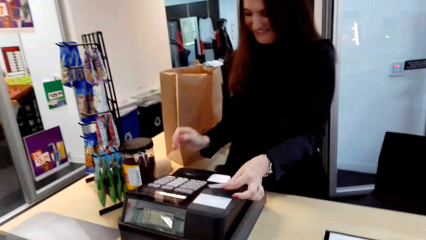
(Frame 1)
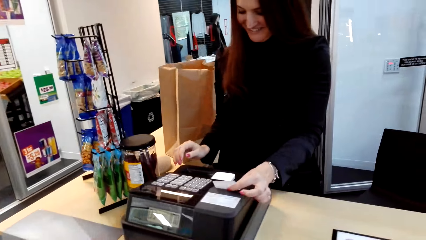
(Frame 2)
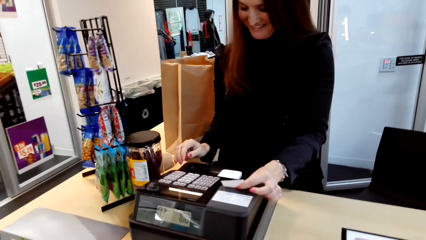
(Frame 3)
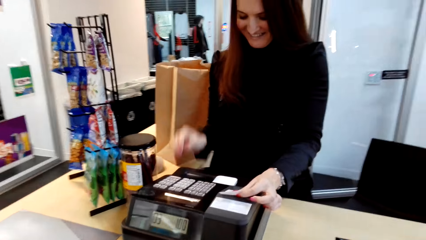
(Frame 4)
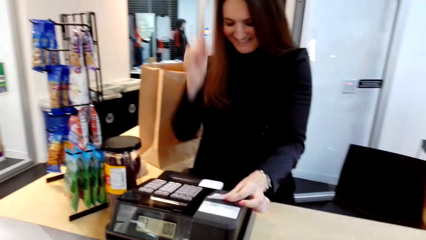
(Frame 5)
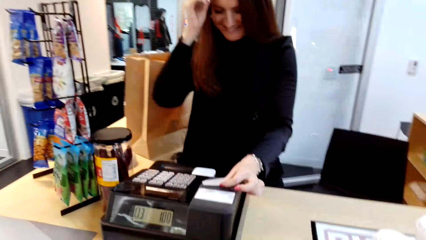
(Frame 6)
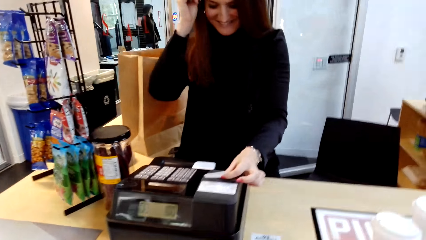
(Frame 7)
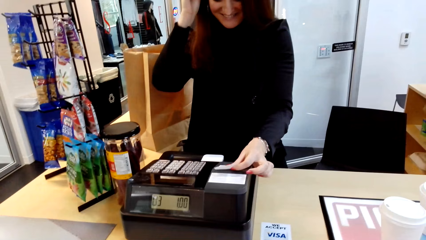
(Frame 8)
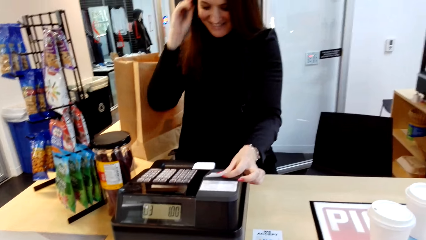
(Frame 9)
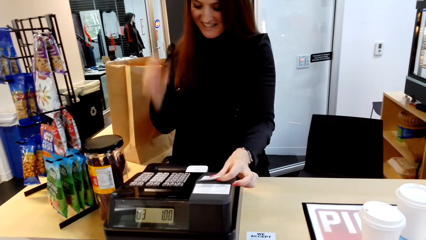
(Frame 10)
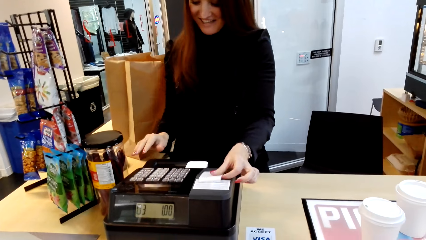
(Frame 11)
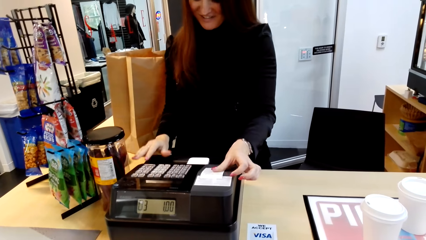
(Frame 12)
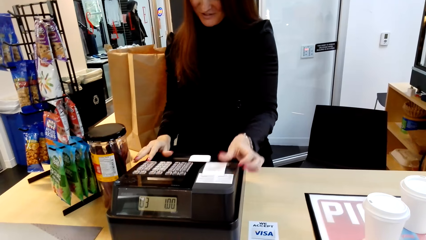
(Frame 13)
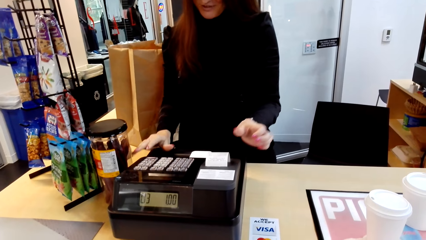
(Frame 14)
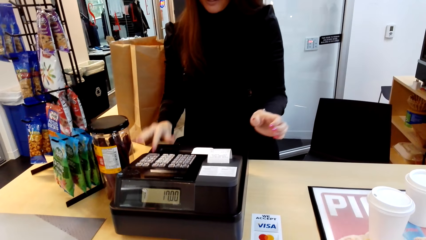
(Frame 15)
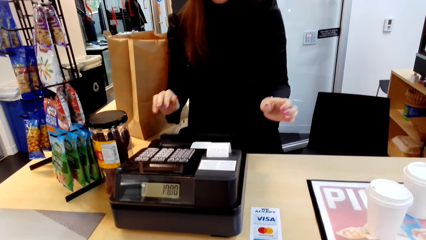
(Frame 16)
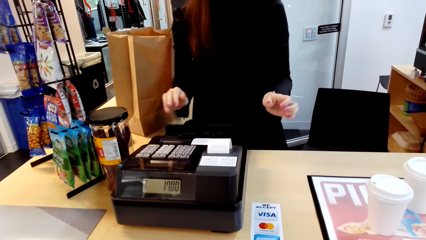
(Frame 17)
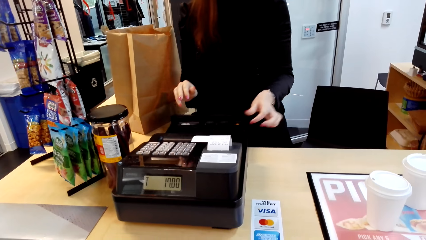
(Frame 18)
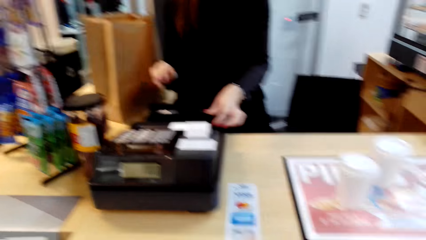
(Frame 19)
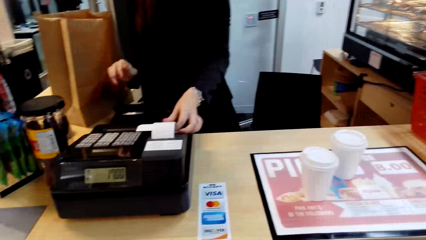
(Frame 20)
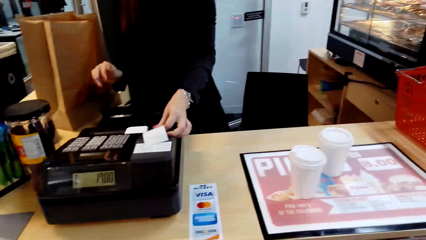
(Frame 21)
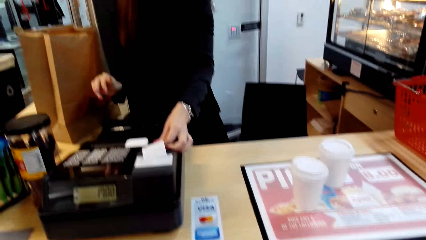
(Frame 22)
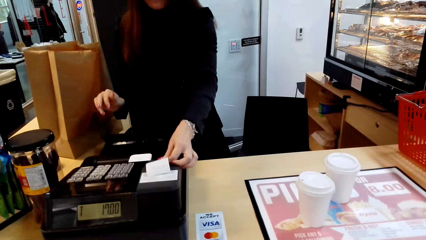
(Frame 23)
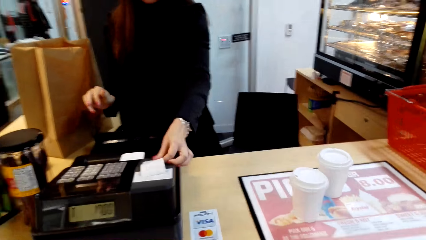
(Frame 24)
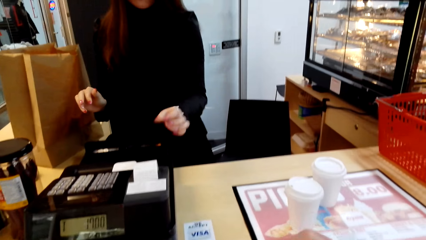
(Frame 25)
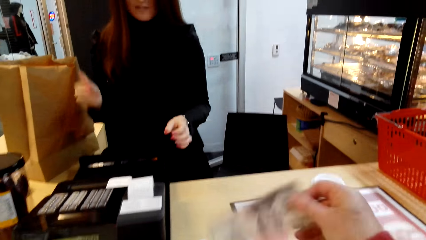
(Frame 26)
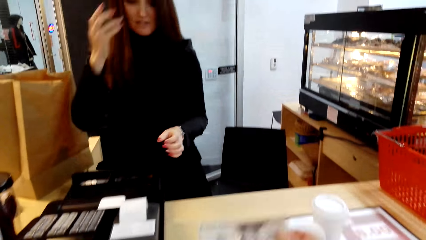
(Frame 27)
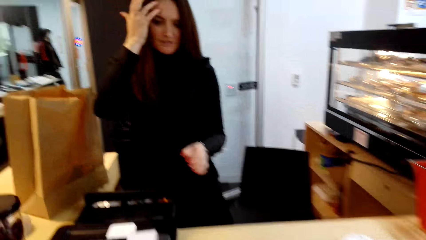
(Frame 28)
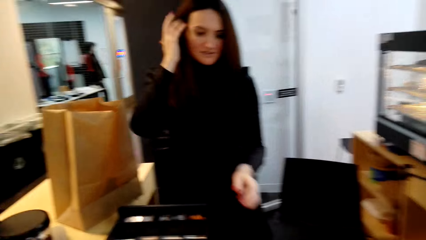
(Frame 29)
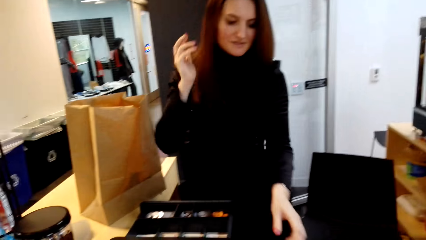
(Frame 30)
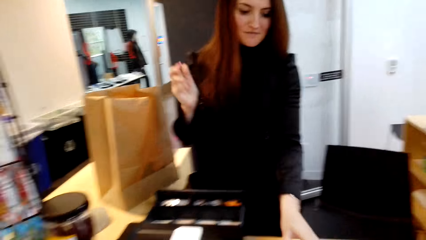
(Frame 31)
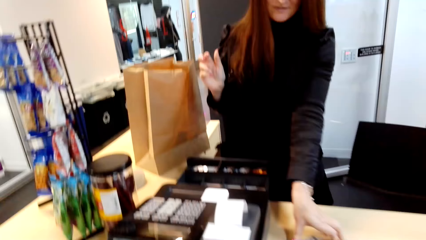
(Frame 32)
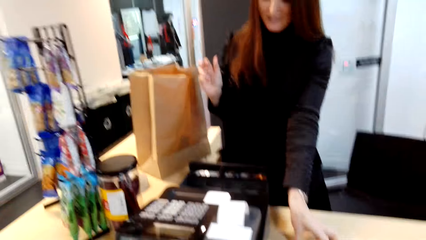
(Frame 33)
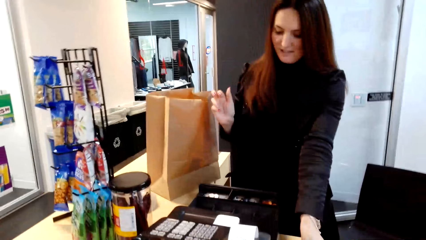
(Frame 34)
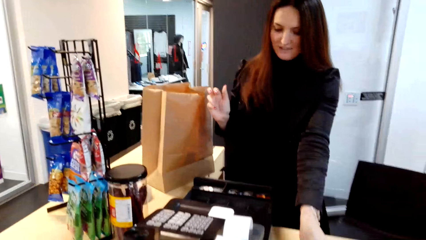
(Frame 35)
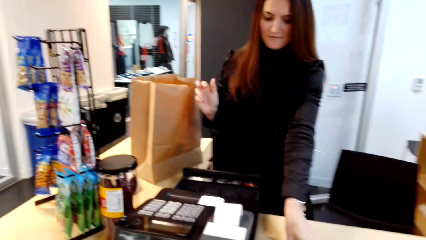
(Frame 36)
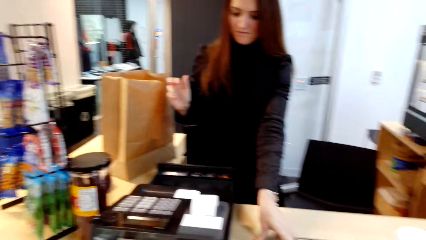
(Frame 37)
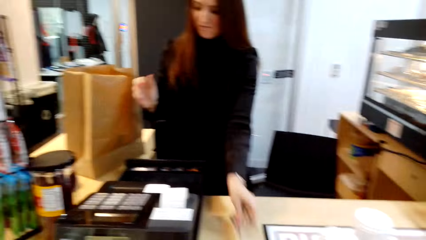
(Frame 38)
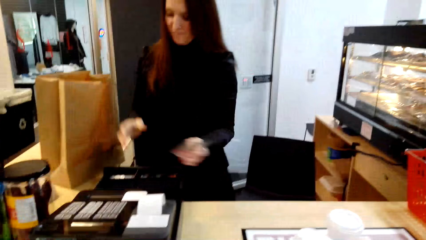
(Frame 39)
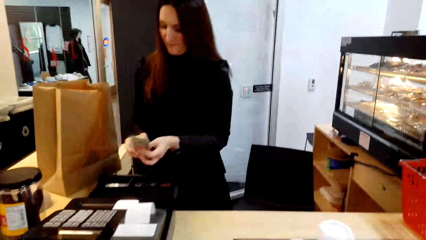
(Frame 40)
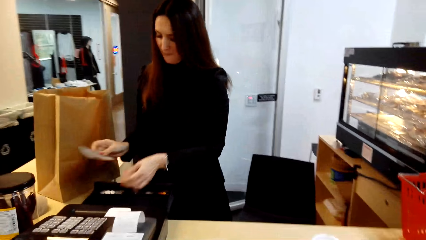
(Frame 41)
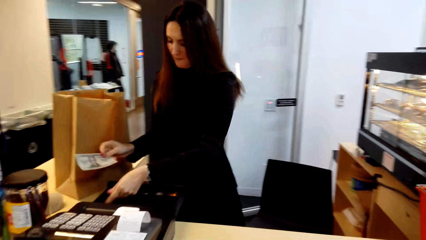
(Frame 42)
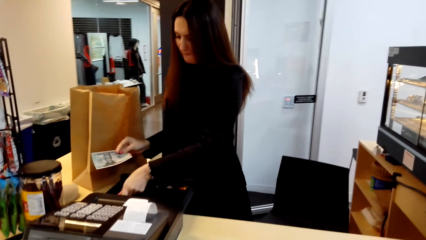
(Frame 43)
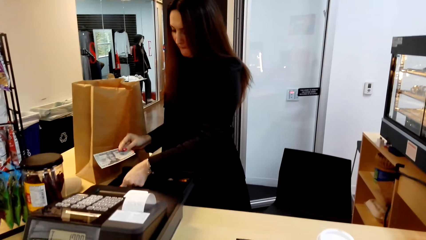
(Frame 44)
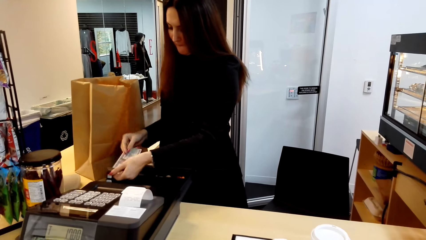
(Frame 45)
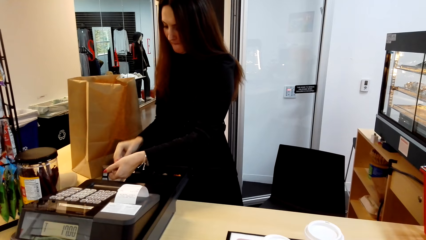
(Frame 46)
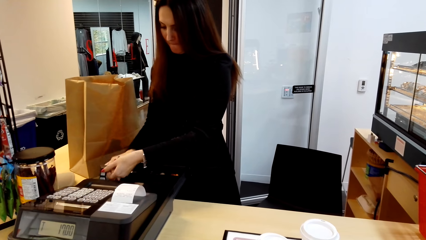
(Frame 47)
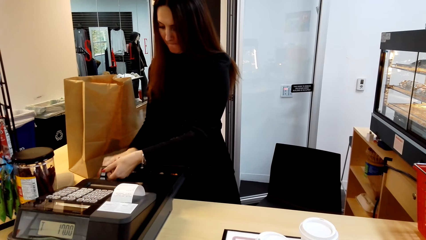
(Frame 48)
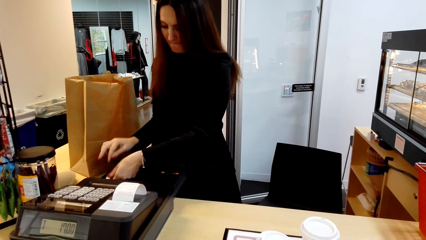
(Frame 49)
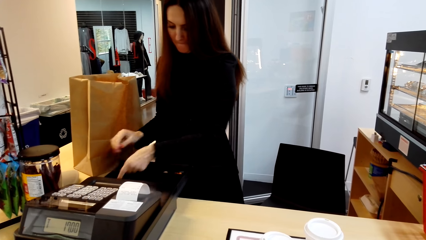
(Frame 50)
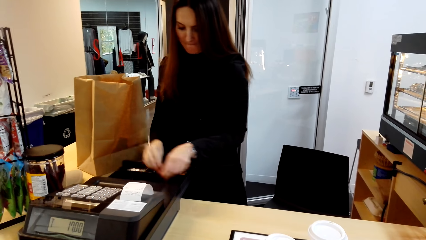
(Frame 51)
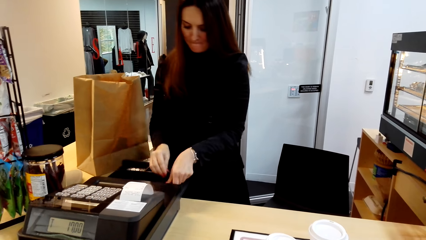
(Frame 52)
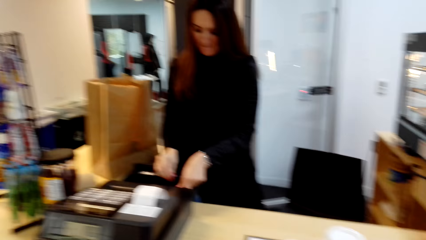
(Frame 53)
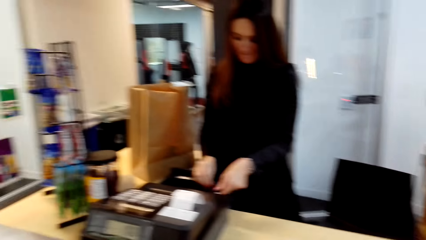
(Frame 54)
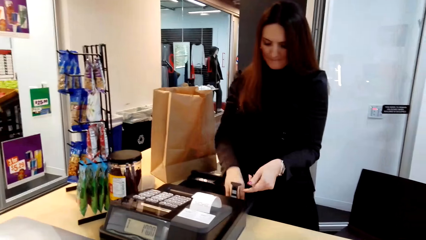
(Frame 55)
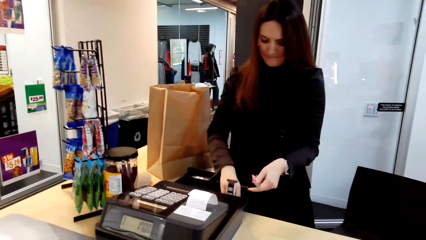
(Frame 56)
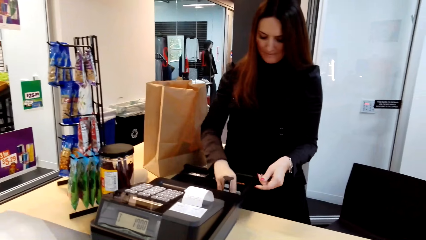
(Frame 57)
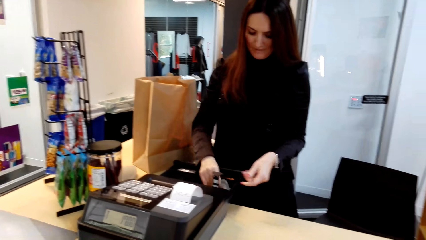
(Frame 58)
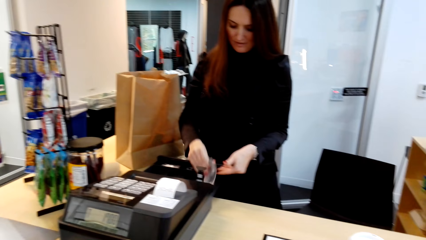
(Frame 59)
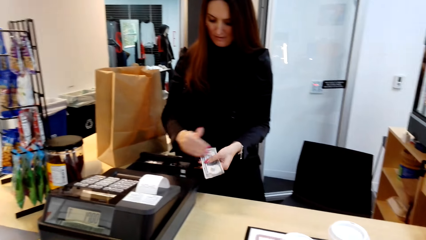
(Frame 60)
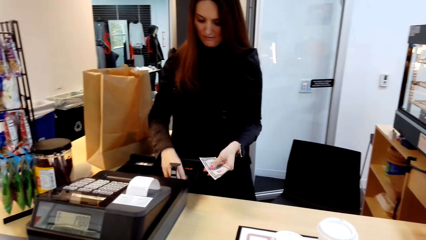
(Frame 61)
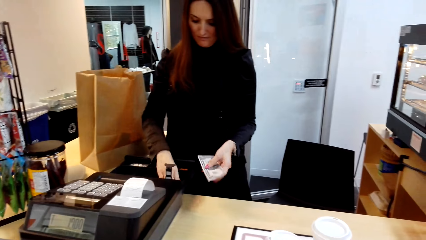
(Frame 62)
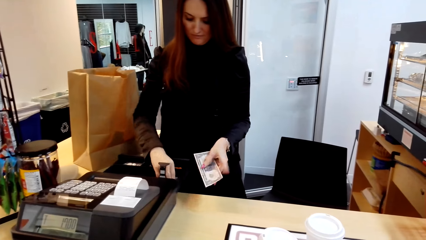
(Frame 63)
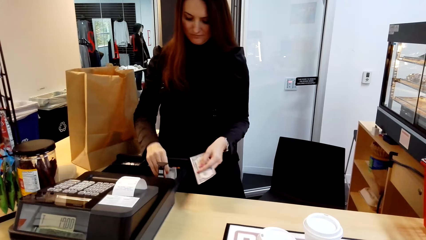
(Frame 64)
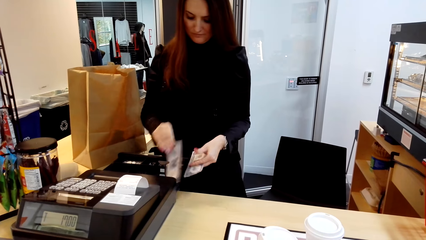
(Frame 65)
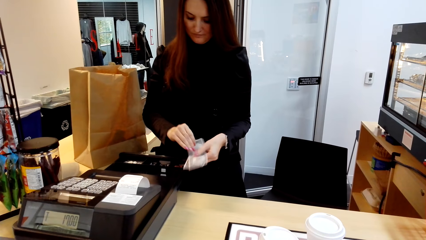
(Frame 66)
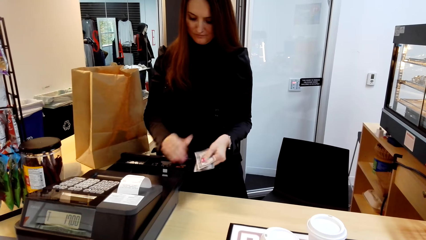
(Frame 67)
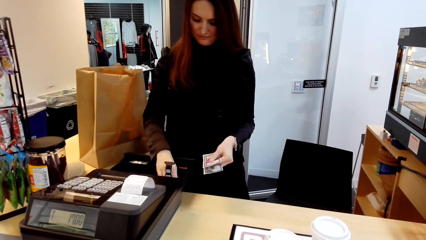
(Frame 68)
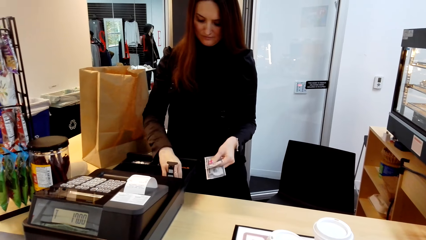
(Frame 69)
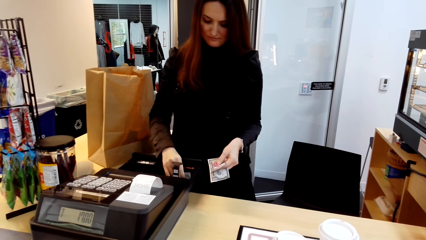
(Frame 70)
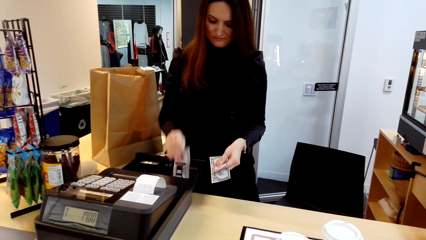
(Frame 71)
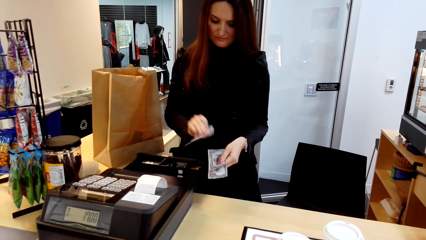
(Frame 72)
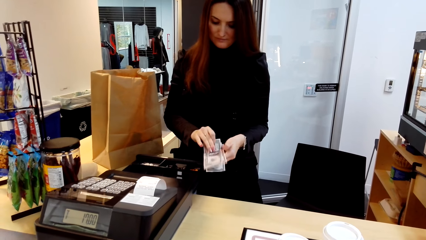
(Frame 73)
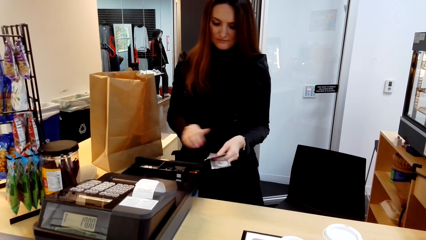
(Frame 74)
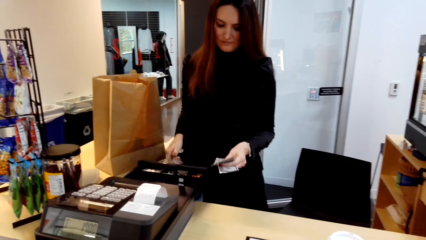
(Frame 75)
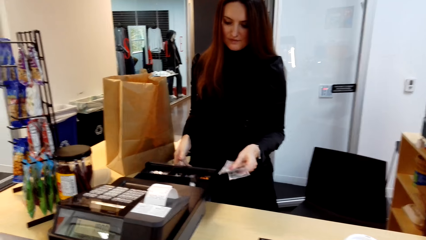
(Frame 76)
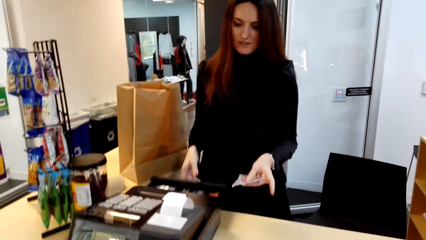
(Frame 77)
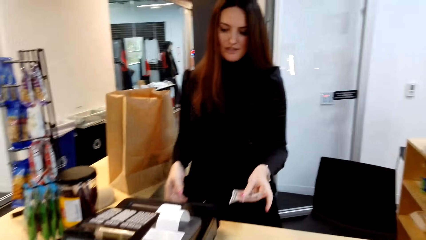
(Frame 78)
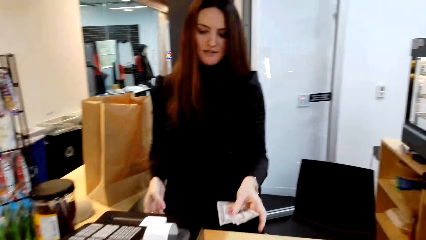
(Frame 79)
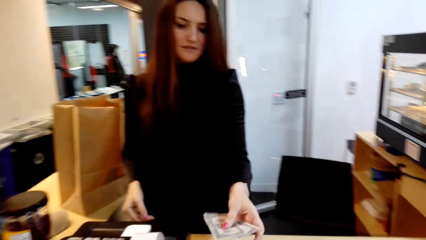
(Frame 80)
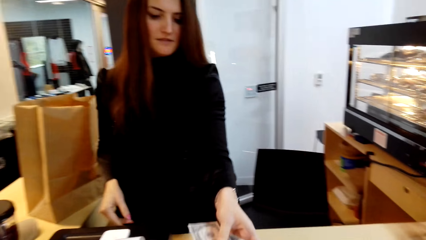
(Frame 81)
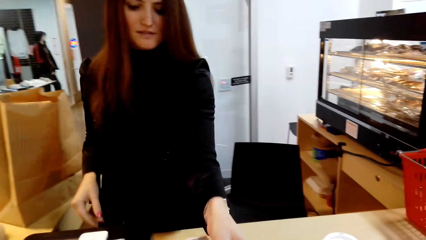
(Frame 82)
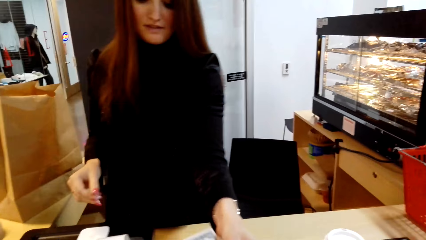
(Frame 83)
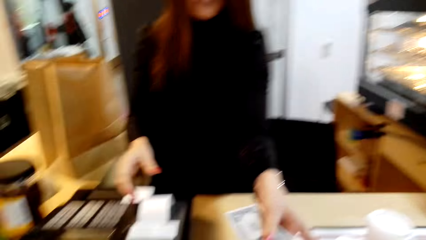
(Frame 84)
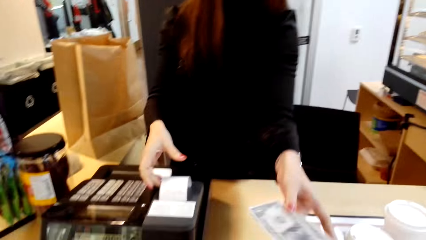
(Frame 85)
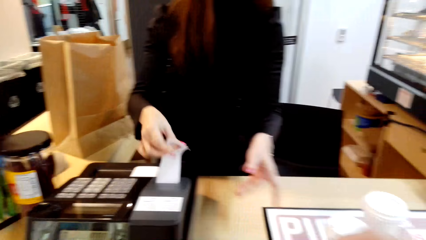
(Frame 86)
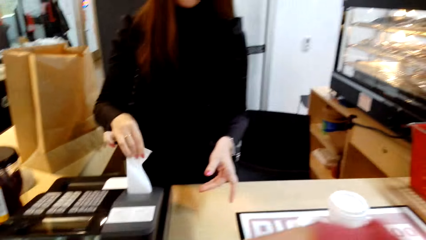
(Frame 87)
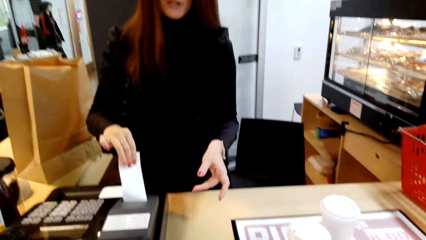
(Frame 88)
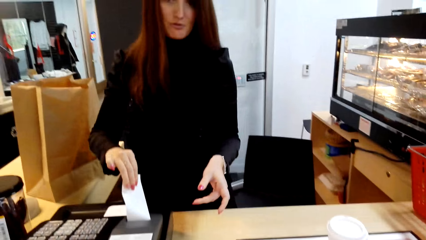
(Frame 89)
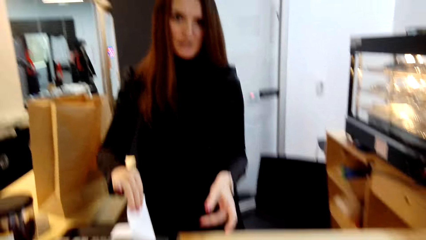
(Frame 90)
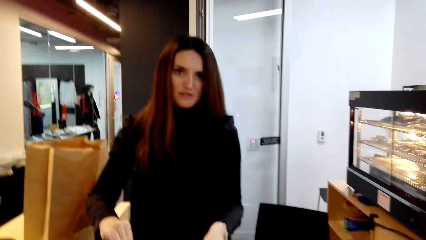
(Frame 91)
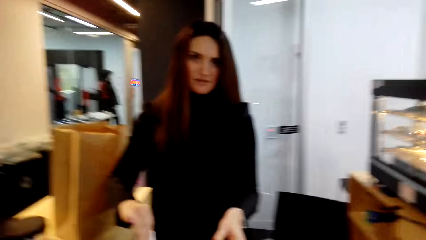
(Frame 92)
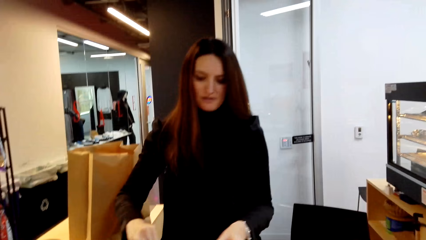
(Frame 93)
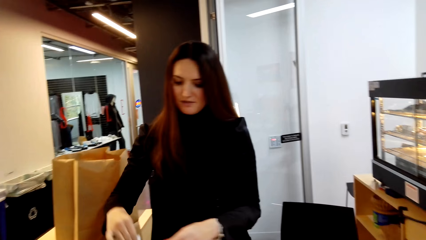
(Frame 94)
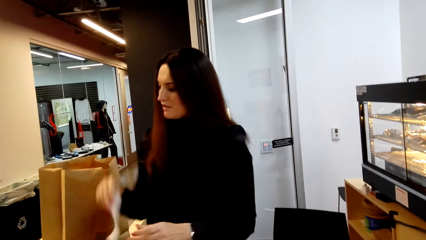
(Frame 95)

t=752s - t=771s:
The lady shows her hands. The camera wearer laughs. The lady touches a receipt on the cash register. The lady laughs with the camera wearer. She touches her hair, lets go of her hair, and lets go of the receipt on the cash register. The camera wearer dials a button on the cash register. The lady types on the cashier machine. She opens a drawer. She speaks to the camera wearer. She takes money from the camera wearer. She puts the money in the drawer. She takes money from the drawer. She closes the drawer. She hands the money to the camera wearer. She removes a receipt on the cashier machine. The camera wearer takes the money from the lady.
